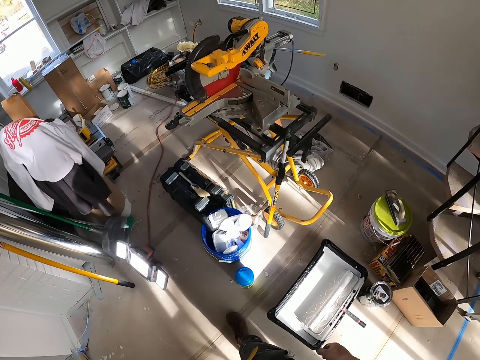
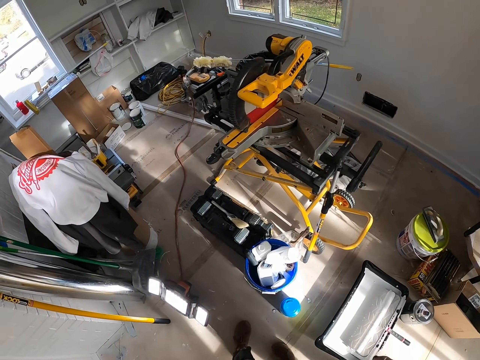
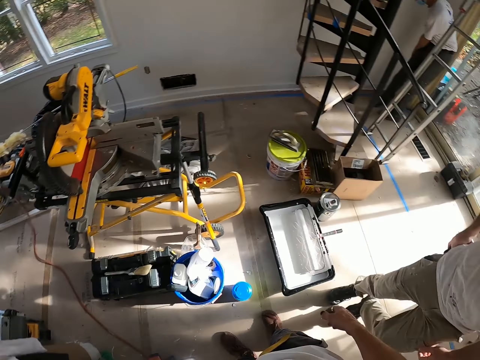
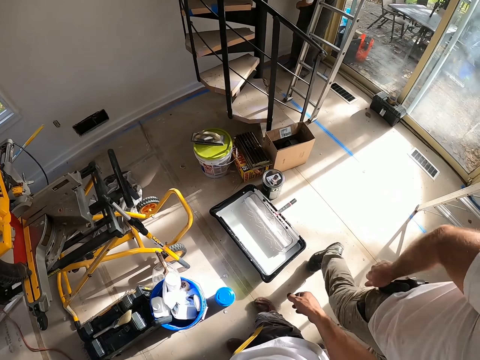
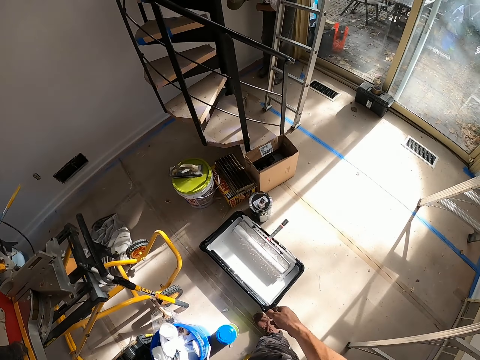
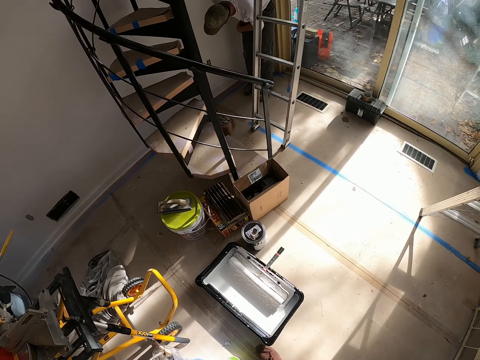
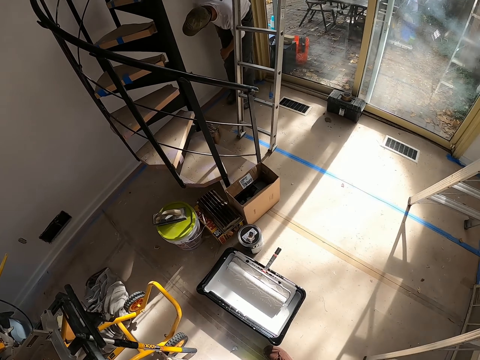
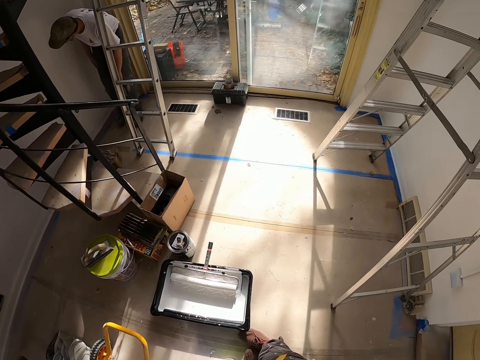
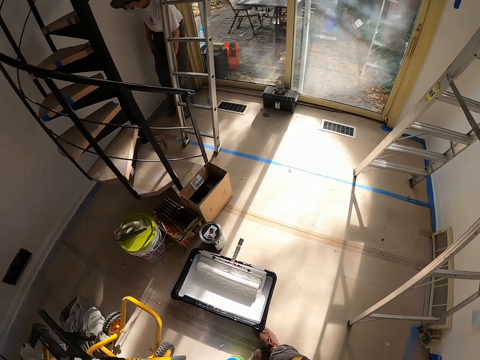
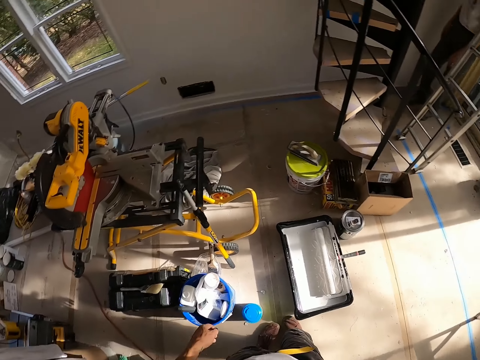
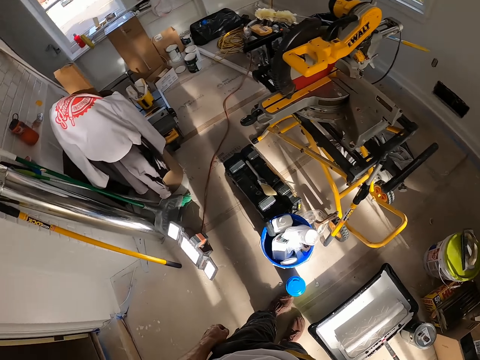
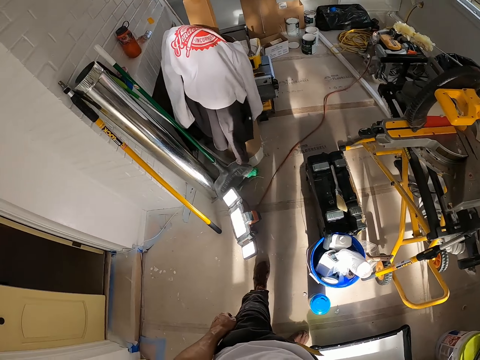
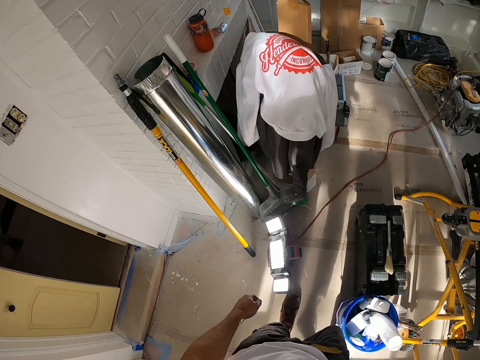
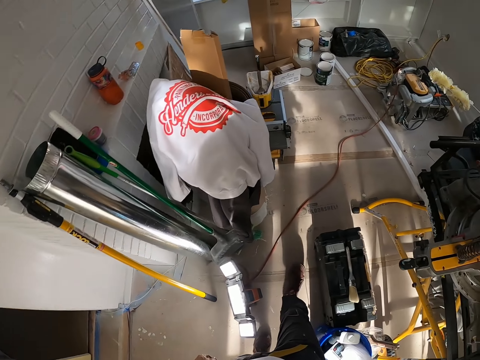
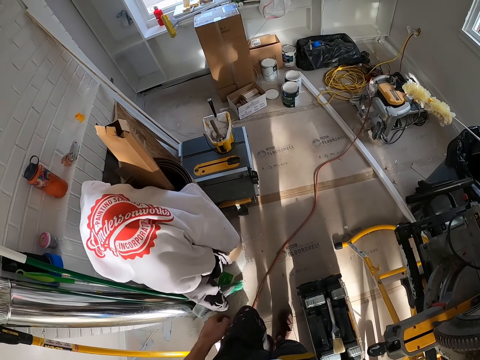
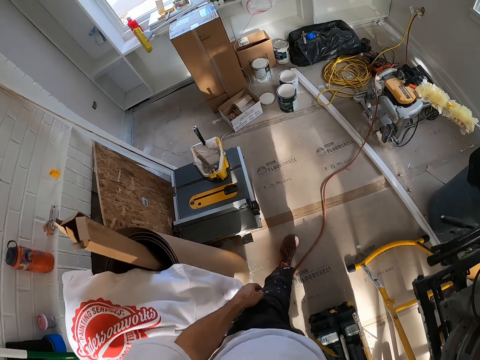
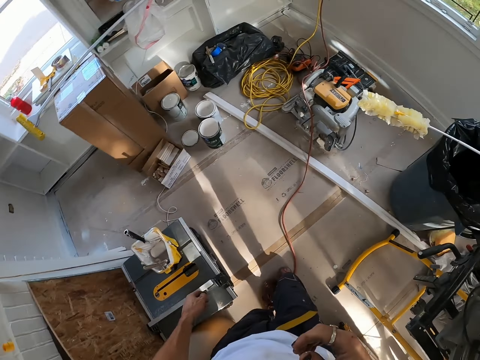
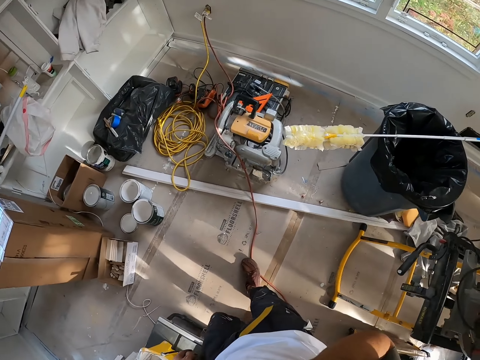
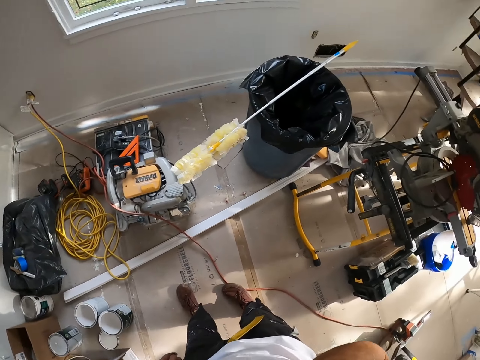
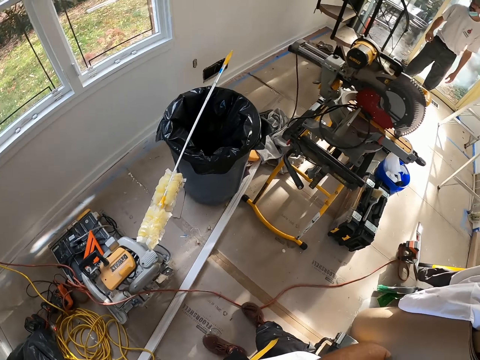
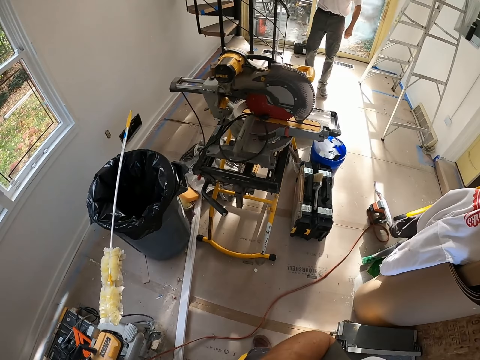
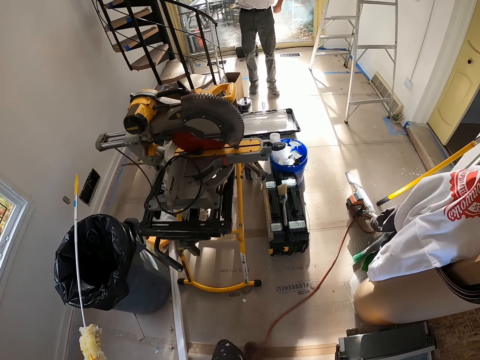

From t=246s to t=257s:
The camera wearer walks around the room. They turn around. A person walks past the camera wearer. The camera wearer looks around. They walk around the room. They turn around.

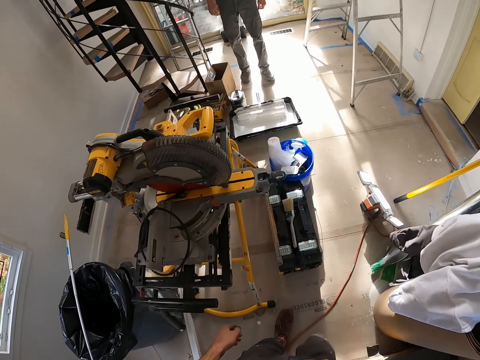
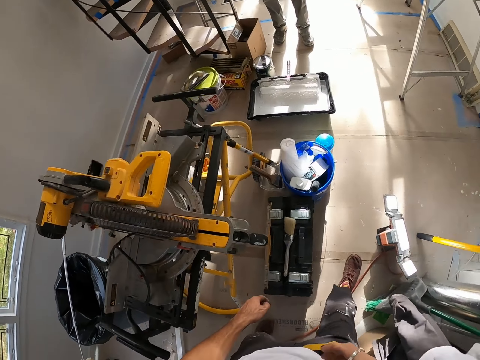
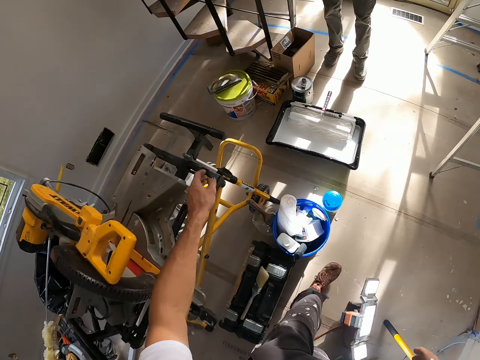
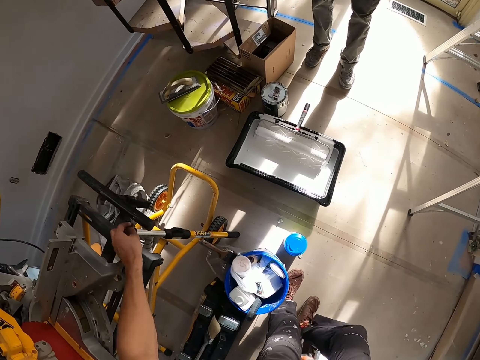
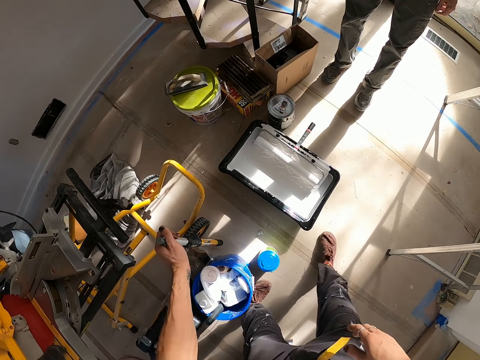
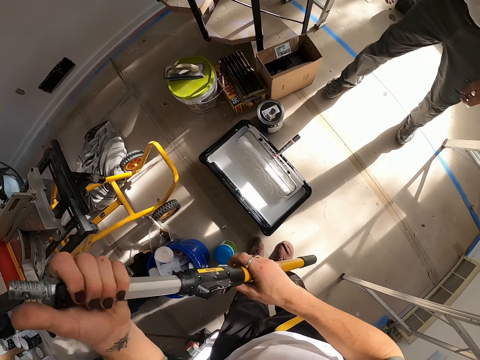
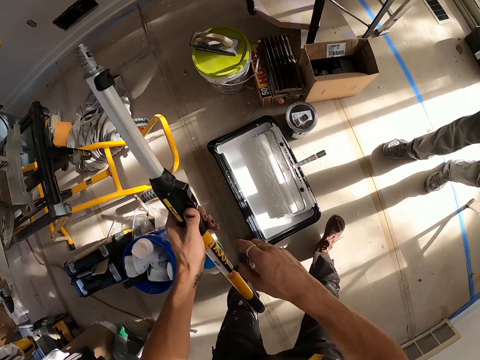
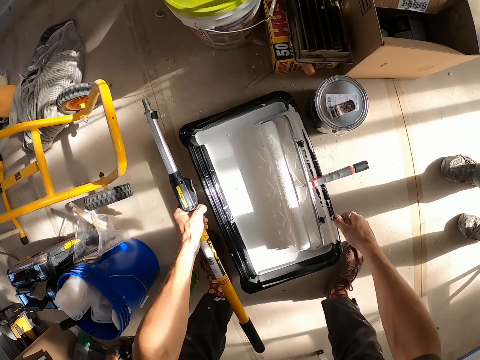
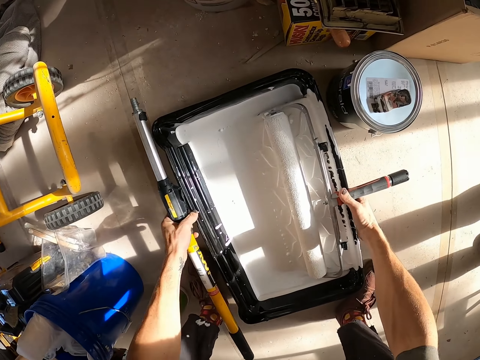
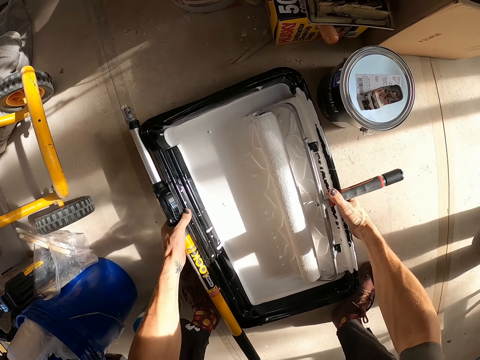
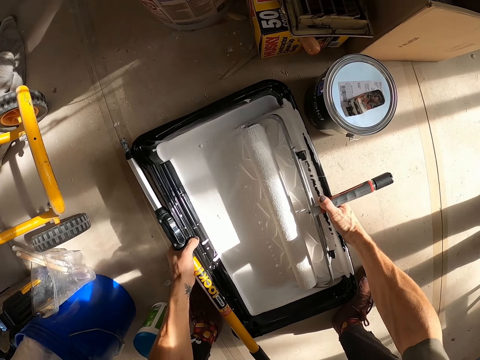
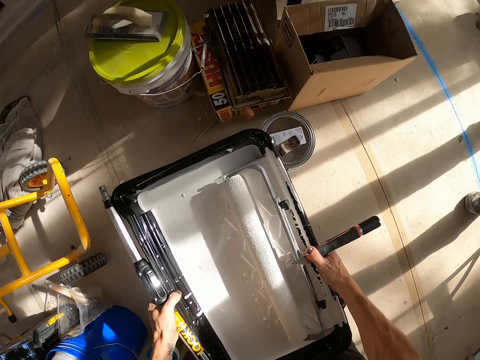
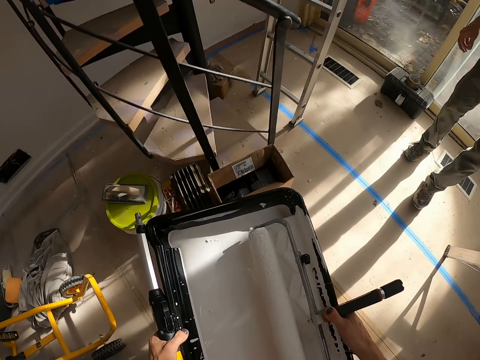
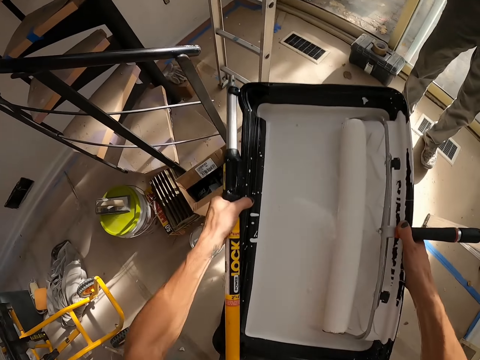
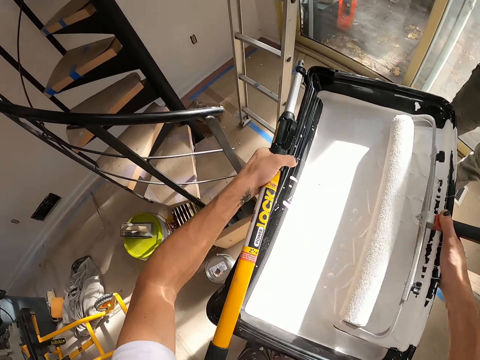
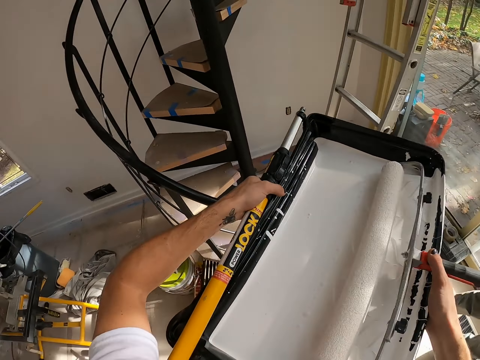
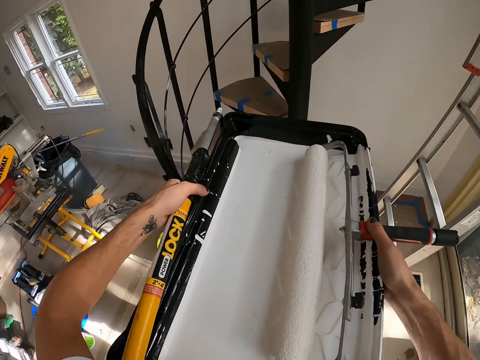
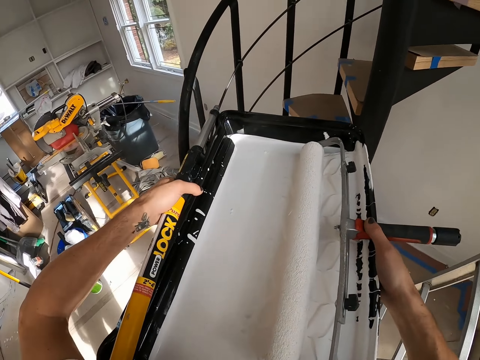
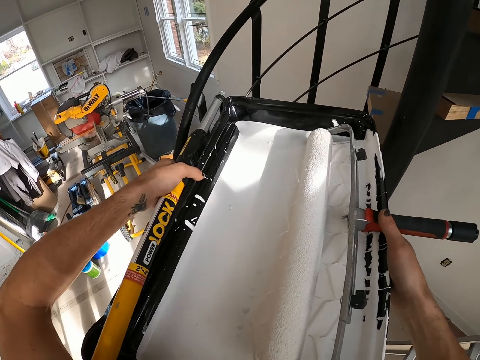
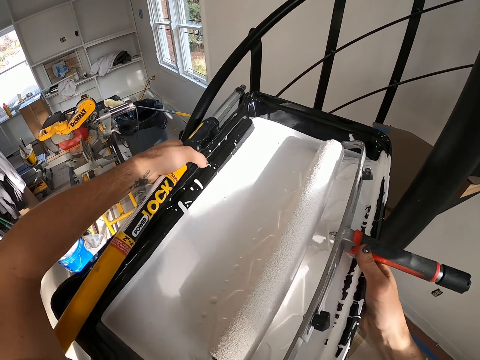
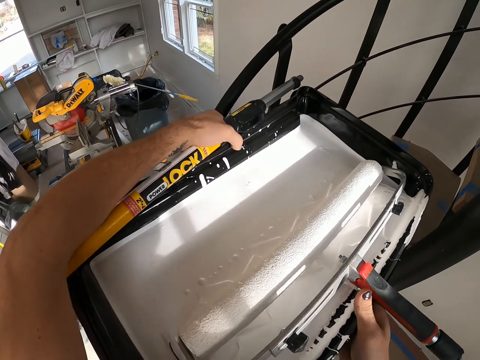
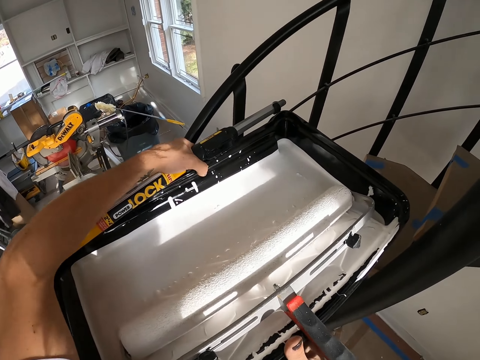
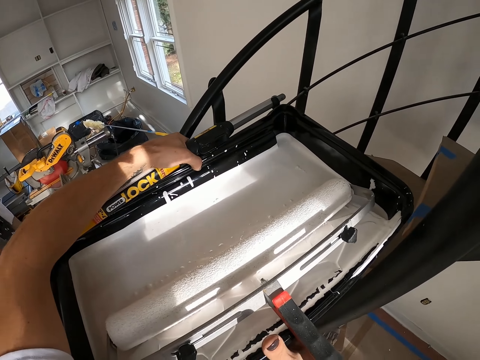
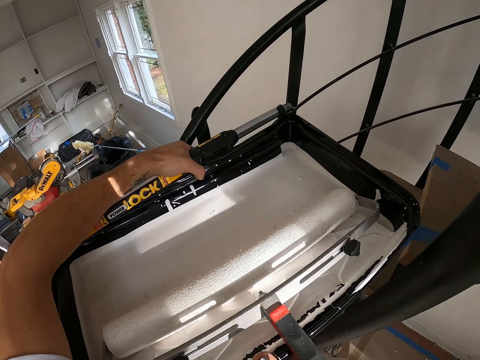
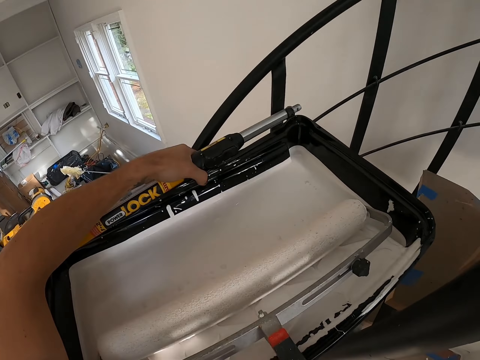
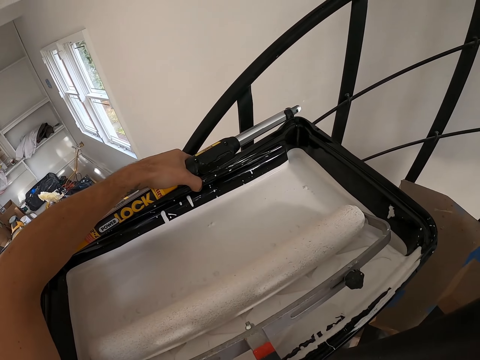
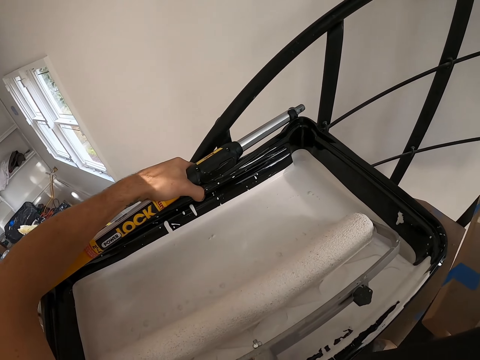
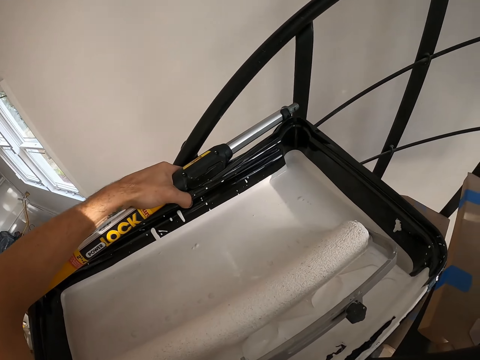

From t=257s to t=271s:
The person moves away from the camera wearer. The camera wearer takes a paintbrush roller handle. They bend down. They take a paint container. They carry the paint container. They lift up the paint container. They walk up a ladder or stairs.
